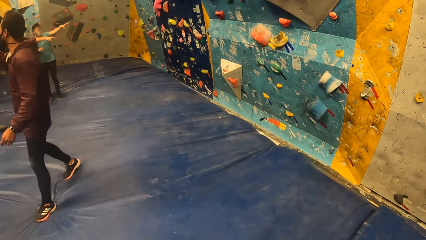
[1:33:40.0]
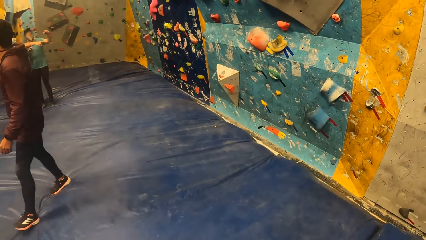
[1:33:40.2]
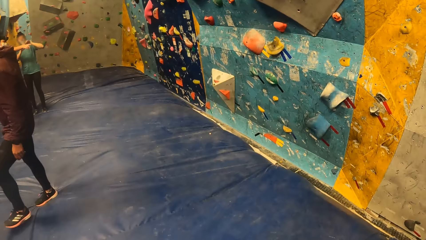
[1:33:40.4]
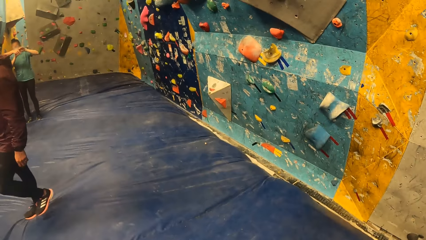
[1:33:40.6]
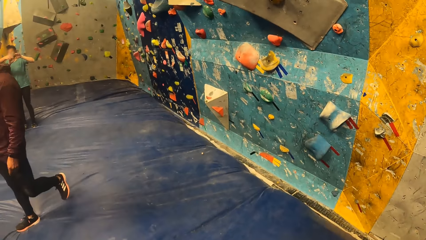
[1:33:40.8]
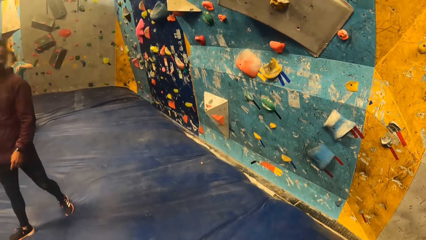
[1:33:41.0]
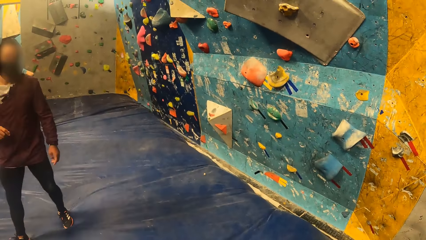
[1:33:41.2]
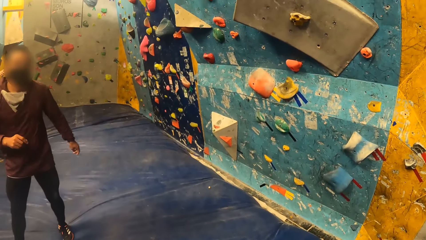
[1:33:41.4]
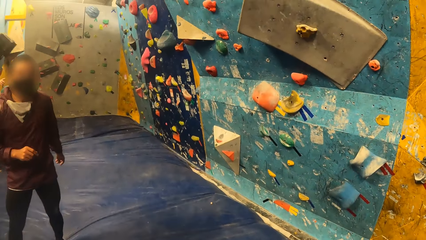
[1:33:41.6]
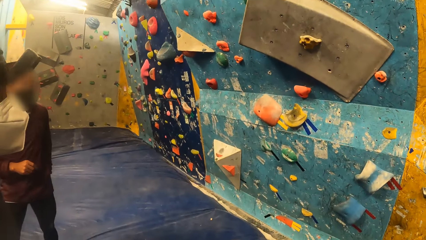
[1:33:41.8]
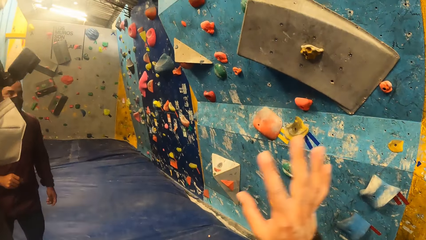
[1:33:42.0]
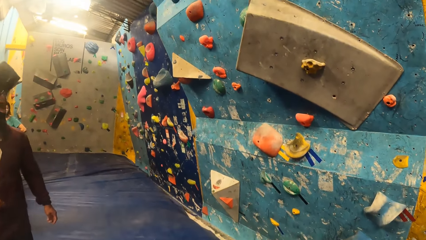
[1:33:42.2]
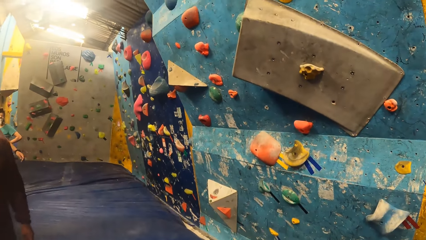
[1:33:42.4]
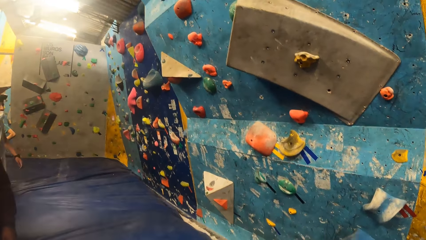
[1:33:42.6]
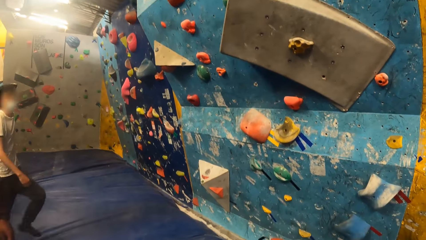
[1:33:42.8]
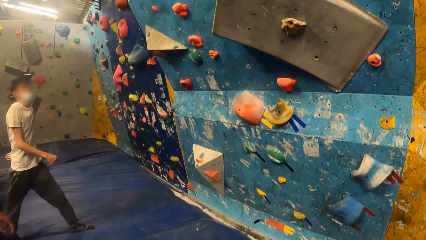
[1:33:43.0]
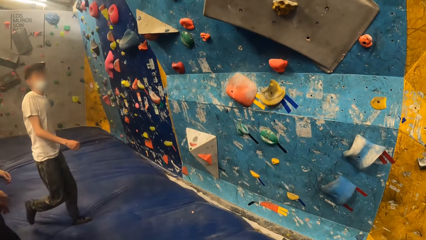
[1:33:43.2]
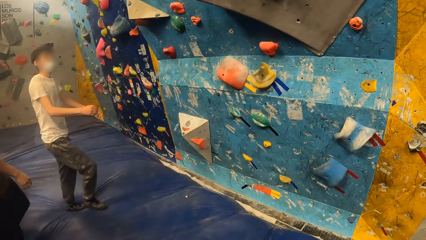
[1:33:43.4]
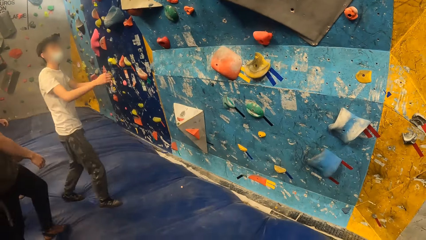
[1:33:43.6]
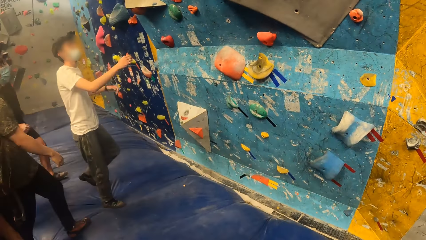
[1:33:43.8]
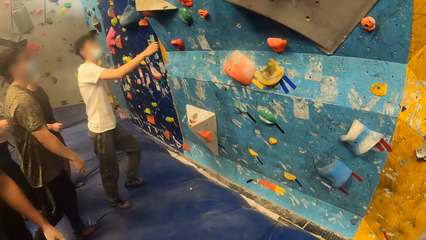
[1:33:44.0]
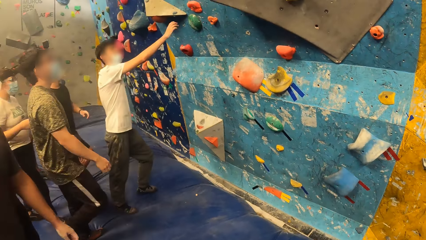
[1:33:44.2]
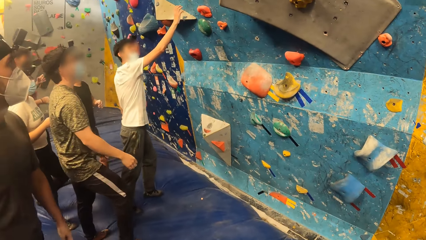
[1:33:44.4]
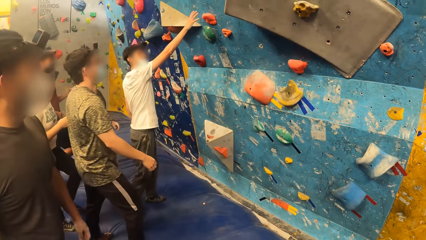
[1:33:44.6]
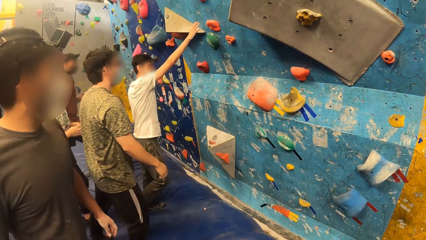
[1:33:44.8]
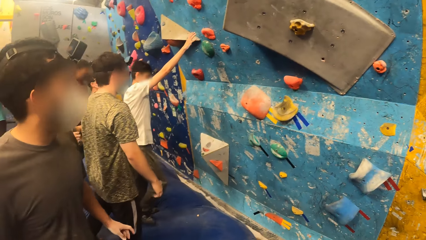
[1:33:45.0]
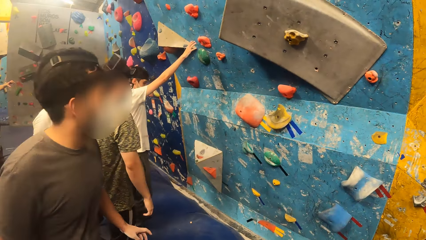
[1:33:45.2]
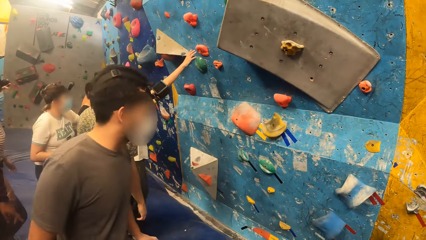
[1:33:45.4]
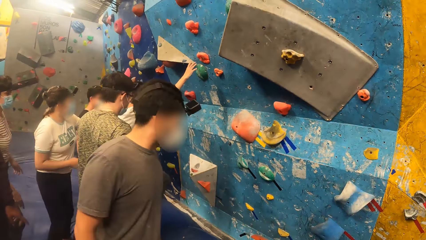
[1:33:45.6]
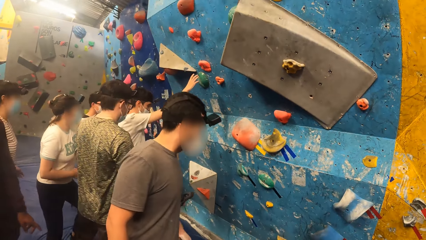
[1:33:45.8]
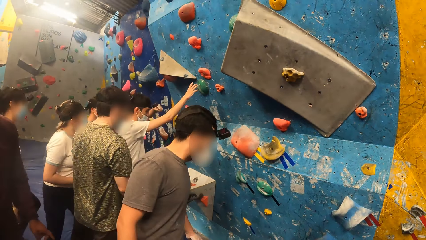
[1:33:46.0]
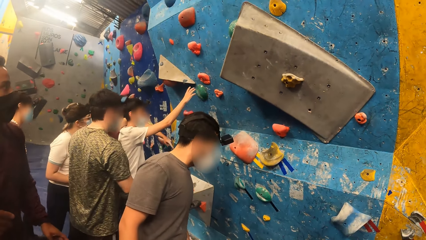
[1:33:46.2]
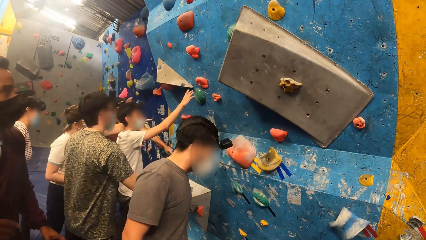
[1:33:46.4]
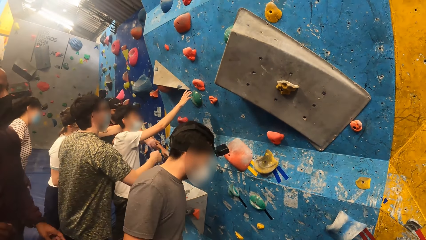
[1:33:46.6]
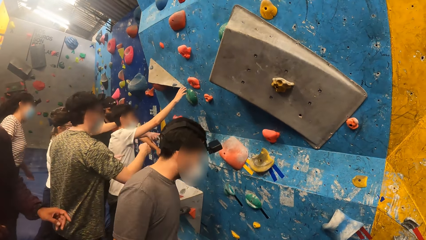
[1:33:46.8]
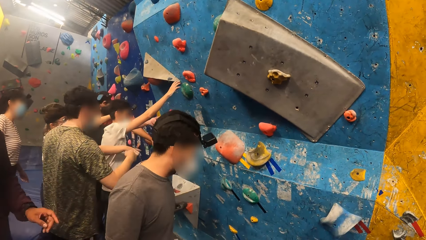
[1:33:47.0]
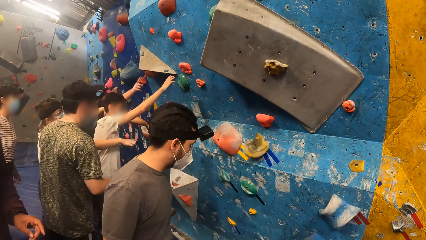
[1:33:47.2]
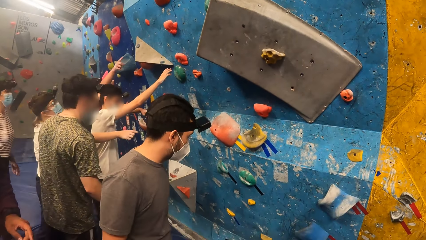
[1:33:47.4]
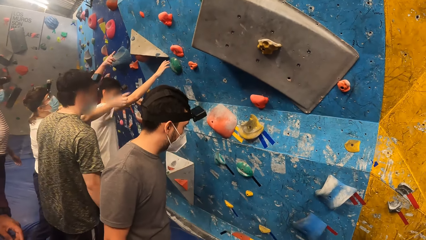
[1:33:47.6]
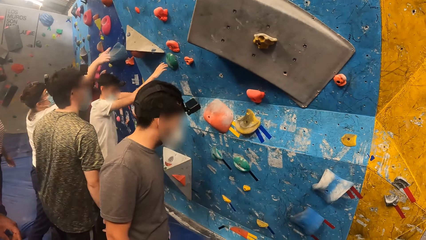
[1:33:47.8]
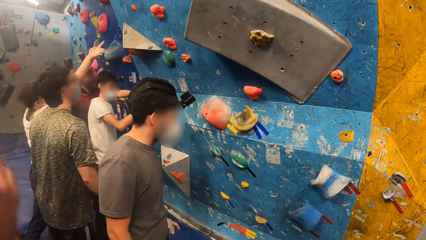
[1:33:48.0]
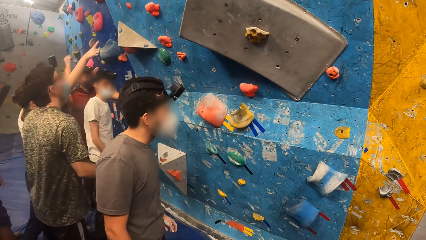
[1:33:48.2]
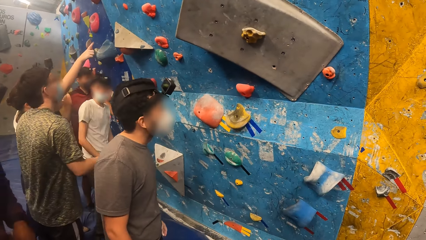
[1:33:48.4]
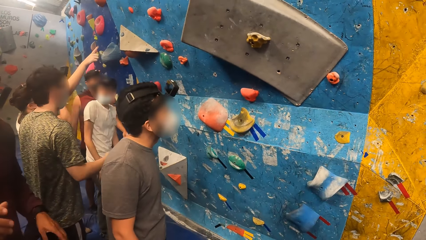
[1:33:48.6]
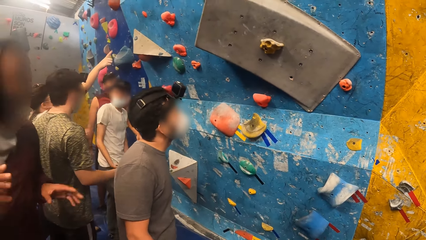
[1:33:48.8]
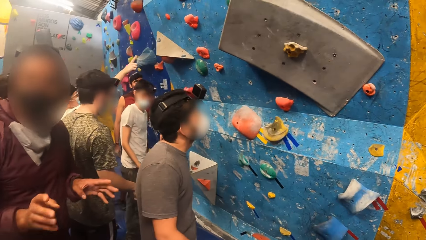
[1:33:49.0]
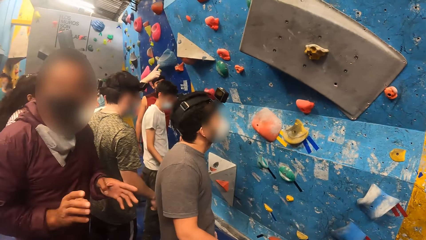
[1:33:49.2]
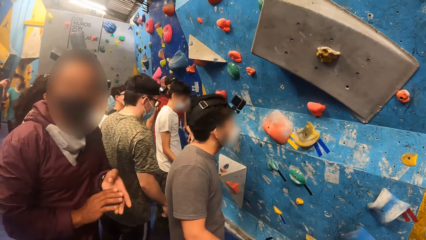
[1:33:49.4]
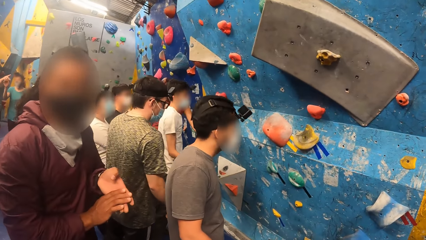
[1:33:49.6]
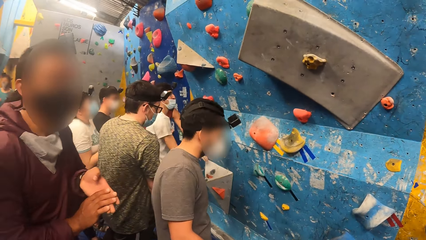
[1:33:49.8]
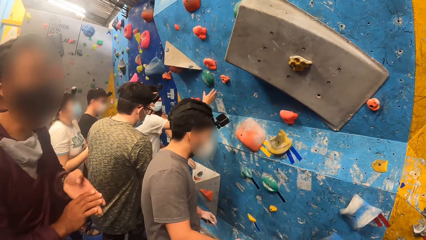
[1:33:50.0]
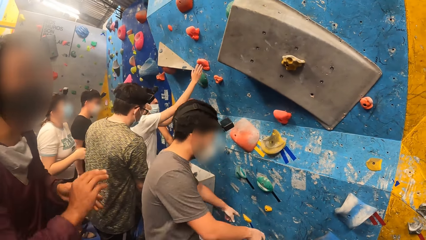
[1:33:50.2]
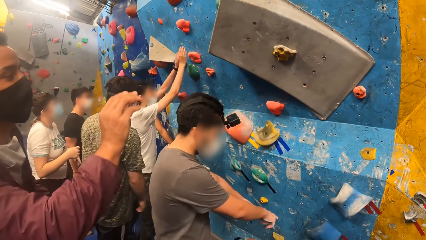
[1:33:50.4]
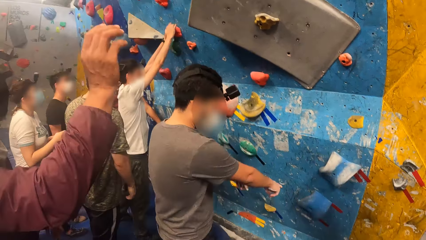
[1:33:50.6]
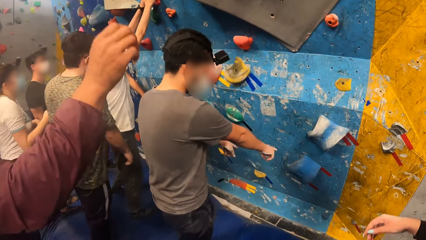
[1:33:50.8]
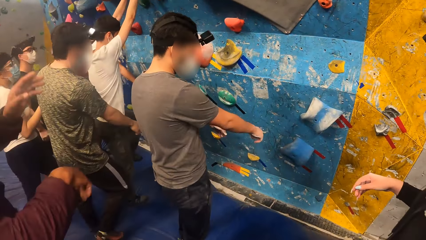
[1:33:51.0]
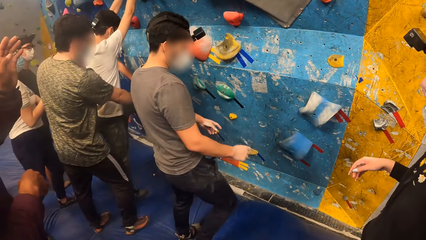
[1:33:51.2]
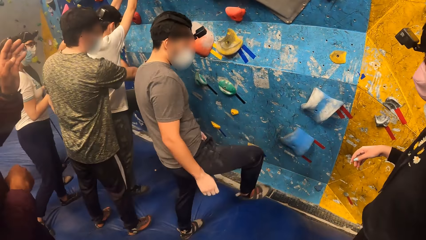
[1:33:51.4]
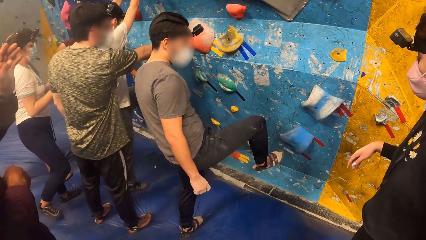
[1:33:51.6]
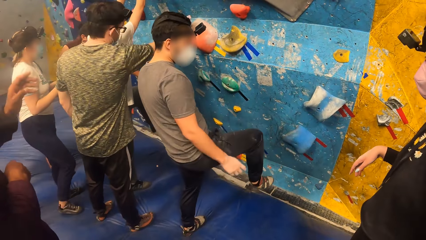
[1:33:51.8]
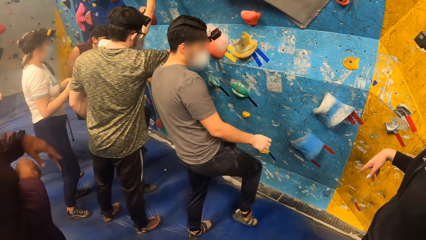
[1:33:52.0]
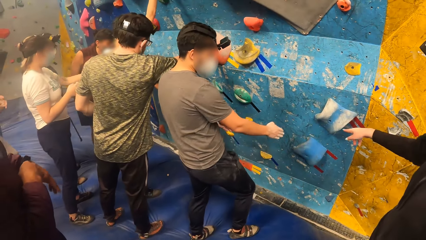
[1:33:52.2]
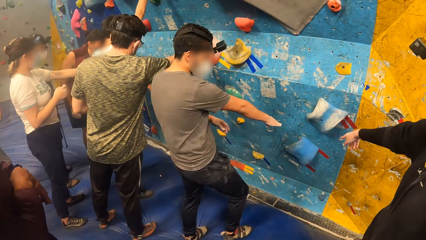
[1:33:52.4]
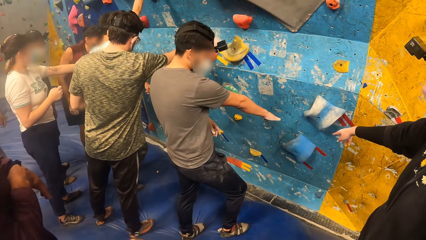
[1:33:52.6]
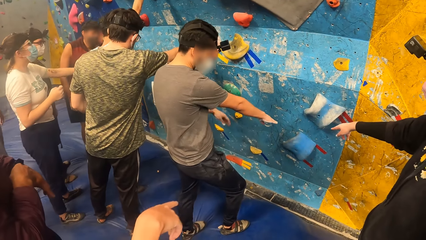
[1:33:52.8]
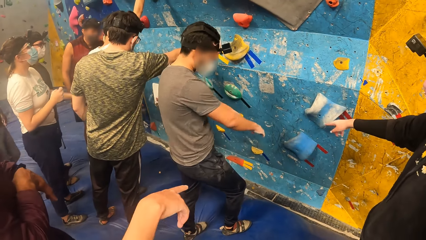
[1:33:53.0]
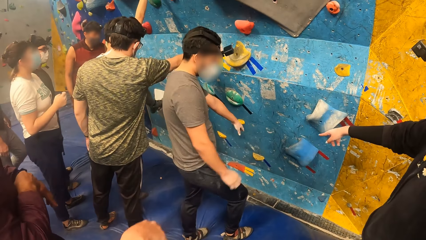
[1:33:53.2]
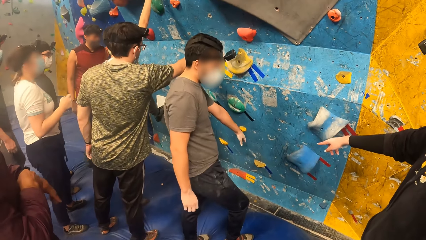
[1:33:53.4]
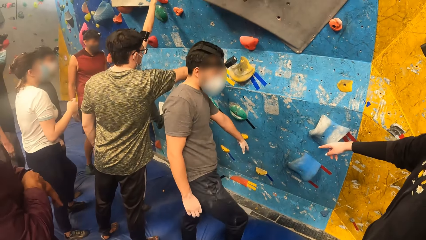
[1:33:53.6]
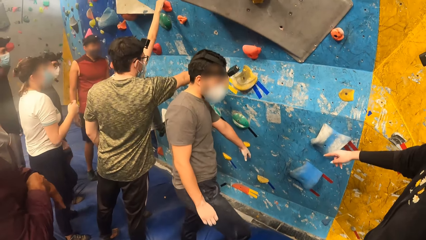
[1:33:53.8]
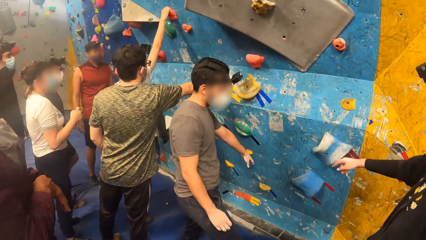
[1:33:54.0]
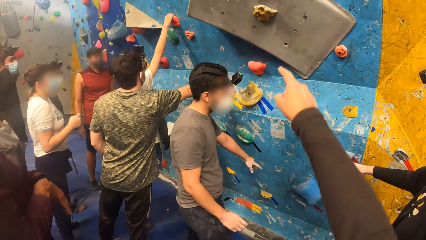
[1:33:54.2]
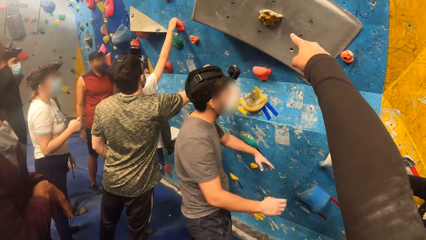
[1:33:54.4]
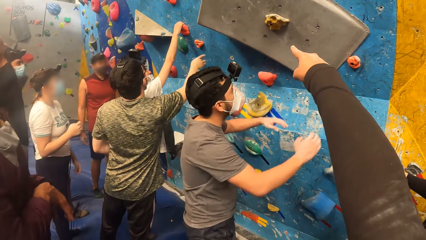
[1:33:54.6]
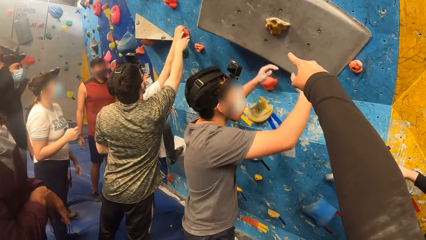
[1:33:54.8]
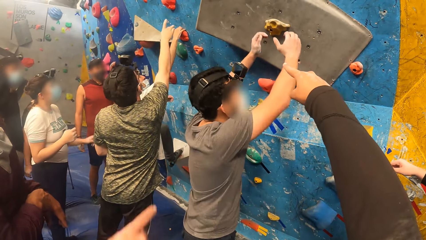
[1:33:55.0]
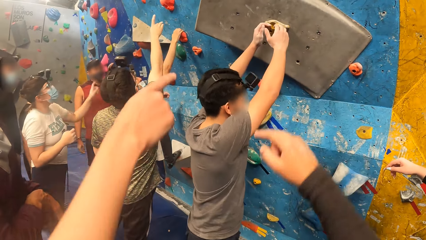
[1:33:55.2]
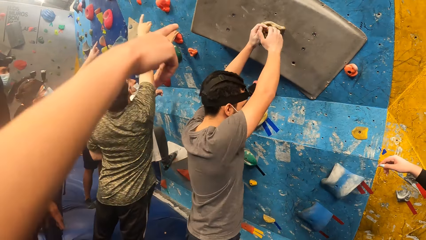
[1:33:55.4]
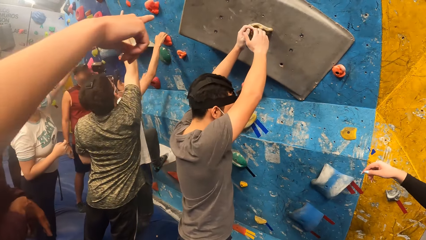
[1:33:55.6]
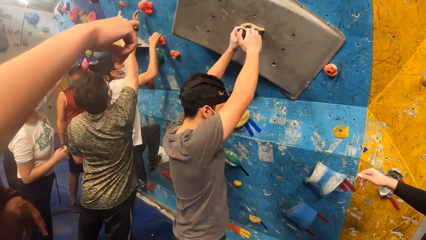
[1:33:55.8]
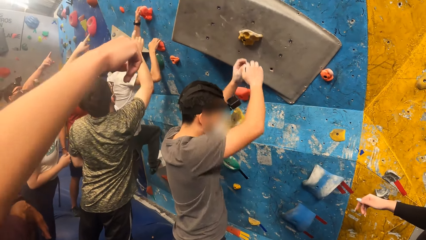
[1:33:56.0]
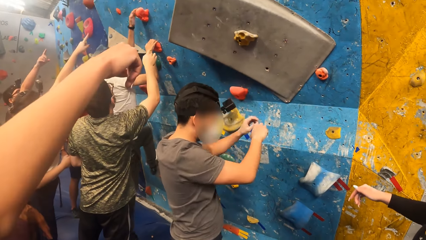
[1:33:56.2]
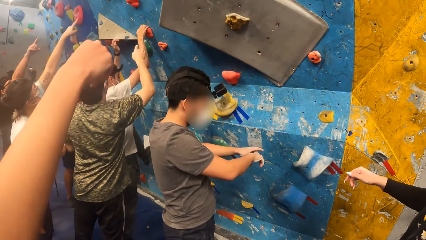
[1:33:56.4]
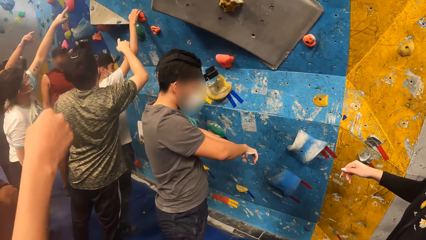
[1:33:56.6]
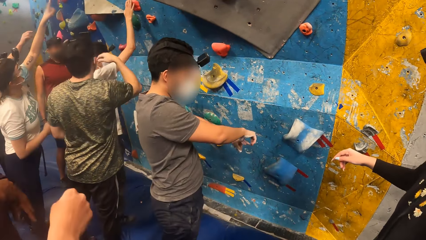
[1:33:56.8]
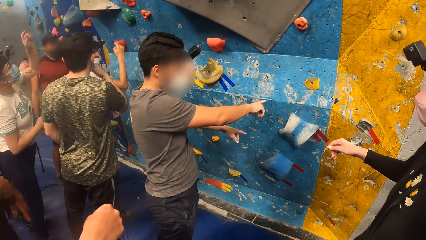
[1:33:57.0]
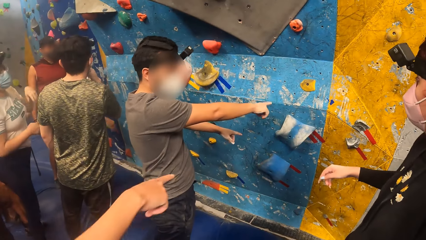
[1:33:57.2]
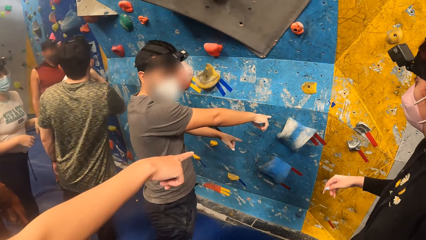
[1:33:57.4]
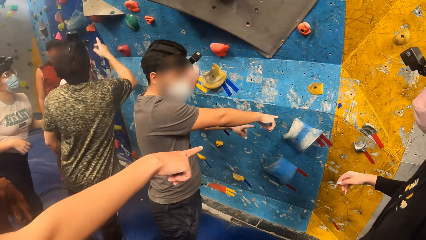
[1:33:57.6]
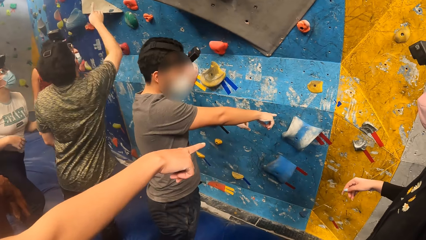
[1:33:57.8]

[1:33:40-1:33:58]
The camera wearer walks in the building. He interacts with people near a wall. He points his right hand towards the bouldering wall. The woman points her right hand towards the bouldering wall.
